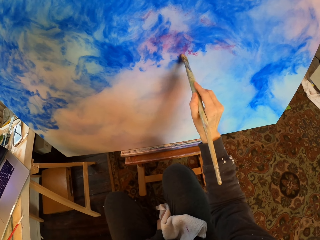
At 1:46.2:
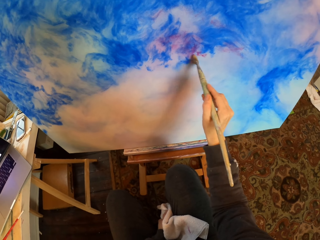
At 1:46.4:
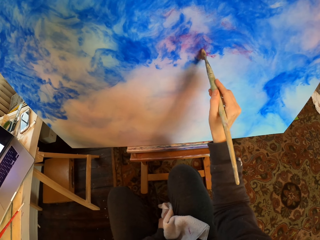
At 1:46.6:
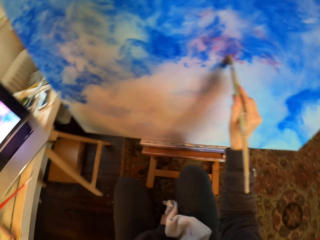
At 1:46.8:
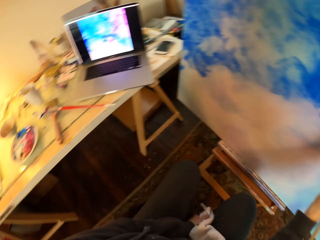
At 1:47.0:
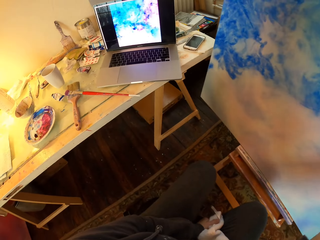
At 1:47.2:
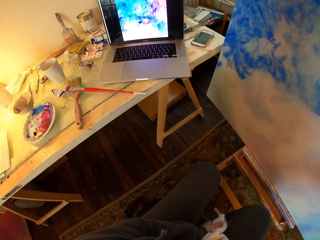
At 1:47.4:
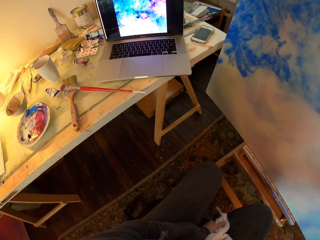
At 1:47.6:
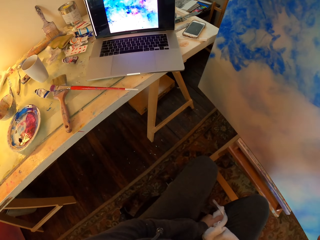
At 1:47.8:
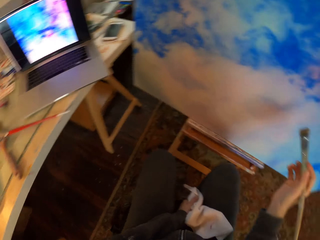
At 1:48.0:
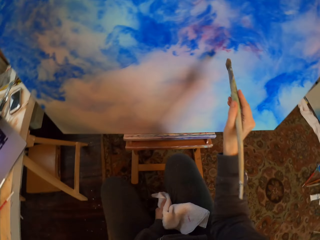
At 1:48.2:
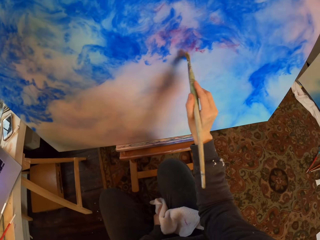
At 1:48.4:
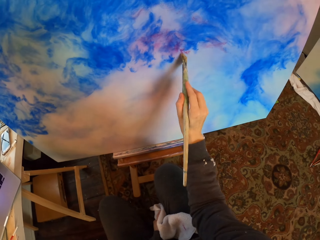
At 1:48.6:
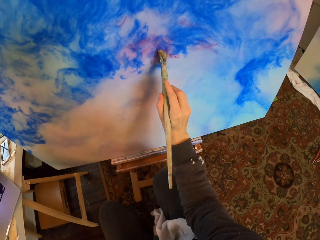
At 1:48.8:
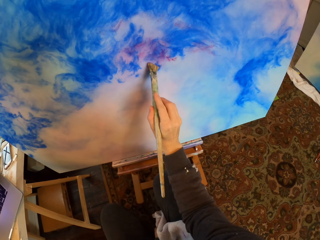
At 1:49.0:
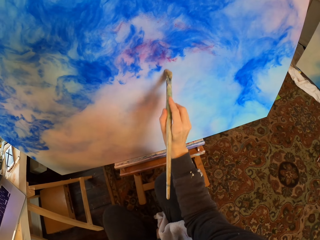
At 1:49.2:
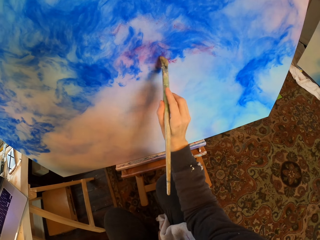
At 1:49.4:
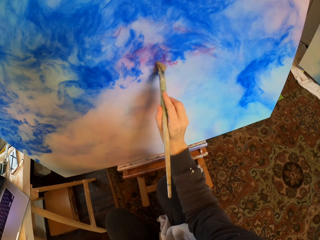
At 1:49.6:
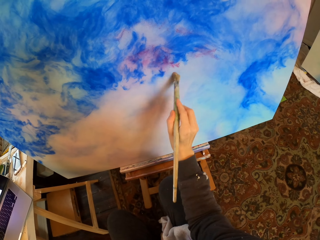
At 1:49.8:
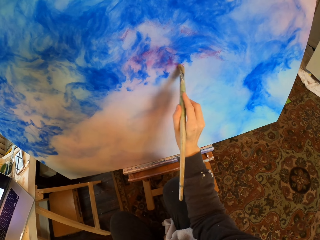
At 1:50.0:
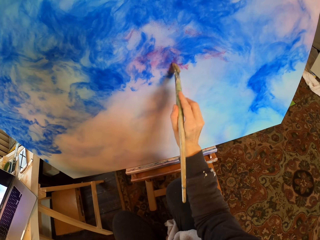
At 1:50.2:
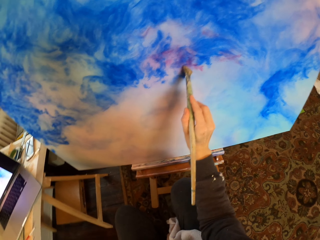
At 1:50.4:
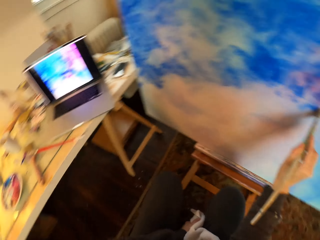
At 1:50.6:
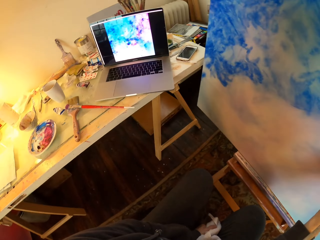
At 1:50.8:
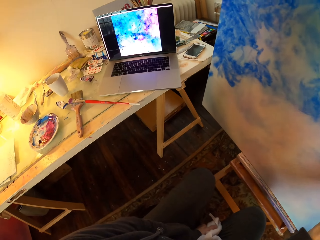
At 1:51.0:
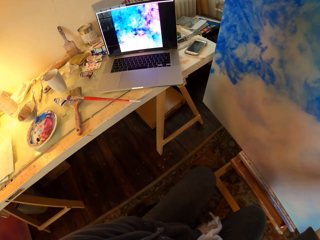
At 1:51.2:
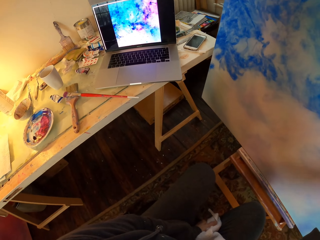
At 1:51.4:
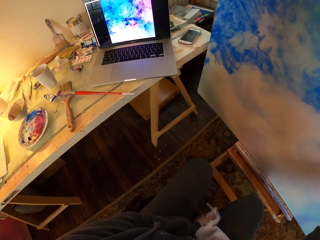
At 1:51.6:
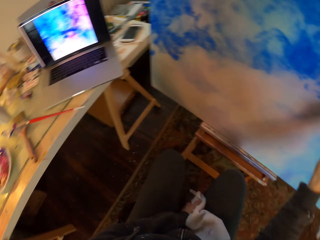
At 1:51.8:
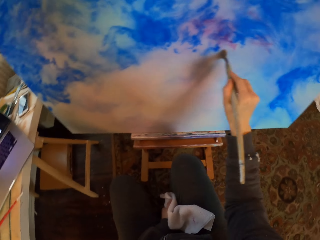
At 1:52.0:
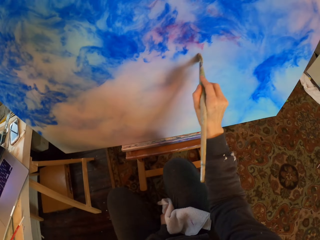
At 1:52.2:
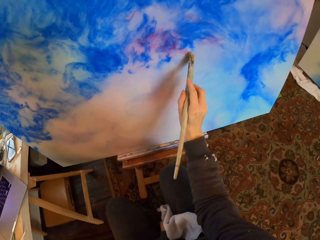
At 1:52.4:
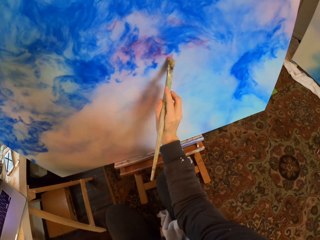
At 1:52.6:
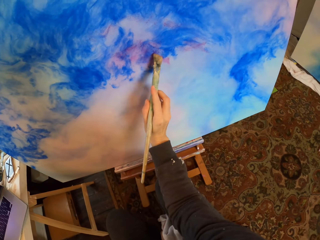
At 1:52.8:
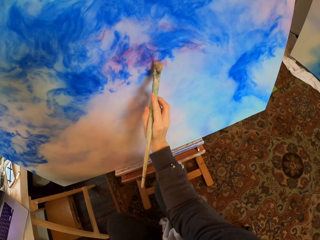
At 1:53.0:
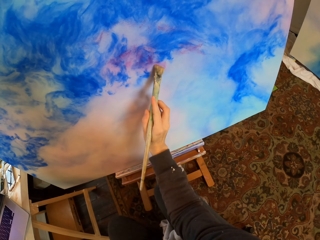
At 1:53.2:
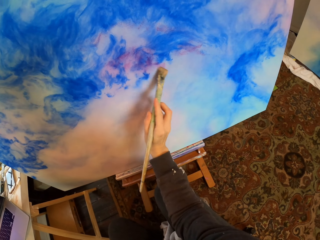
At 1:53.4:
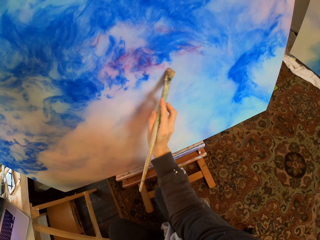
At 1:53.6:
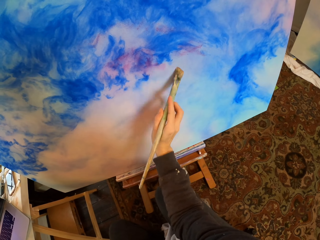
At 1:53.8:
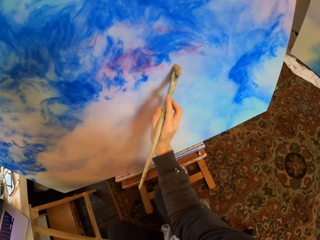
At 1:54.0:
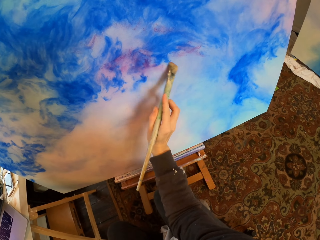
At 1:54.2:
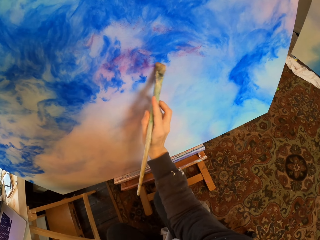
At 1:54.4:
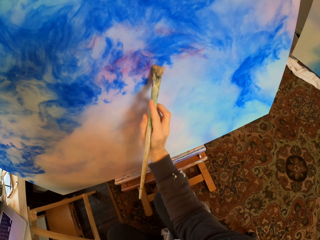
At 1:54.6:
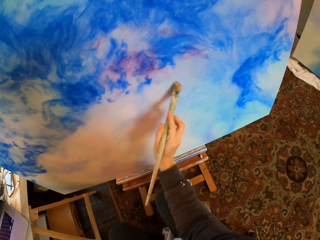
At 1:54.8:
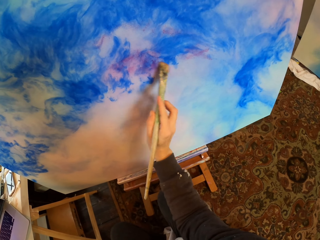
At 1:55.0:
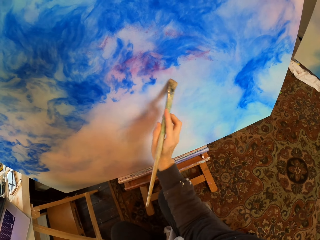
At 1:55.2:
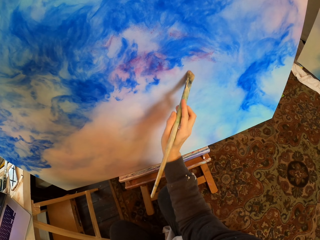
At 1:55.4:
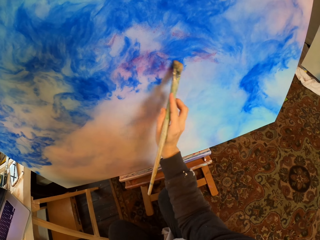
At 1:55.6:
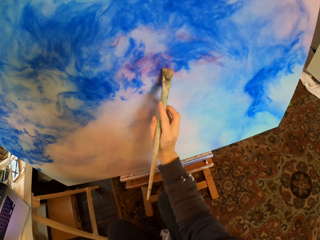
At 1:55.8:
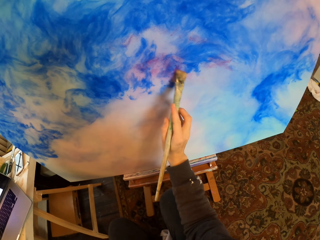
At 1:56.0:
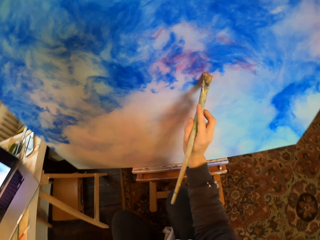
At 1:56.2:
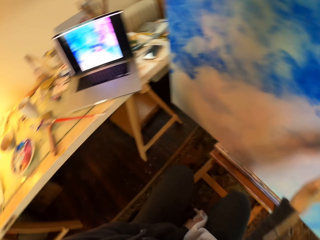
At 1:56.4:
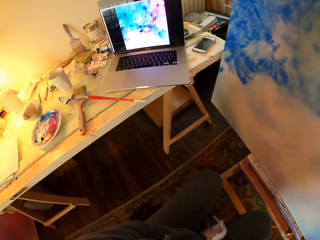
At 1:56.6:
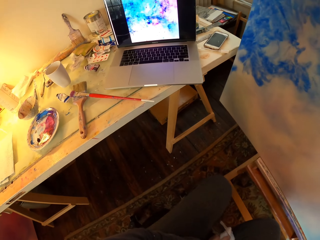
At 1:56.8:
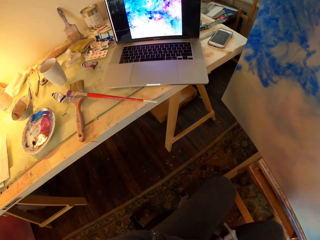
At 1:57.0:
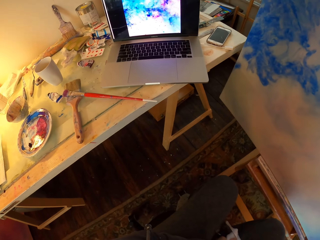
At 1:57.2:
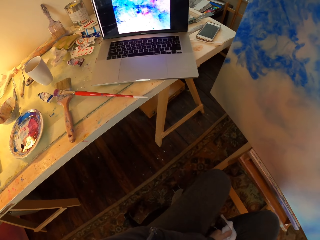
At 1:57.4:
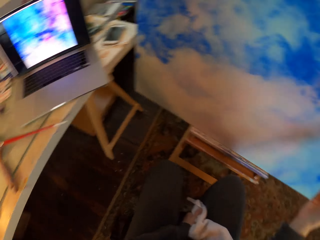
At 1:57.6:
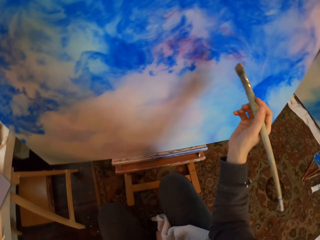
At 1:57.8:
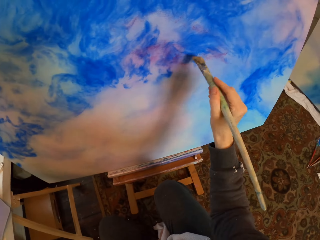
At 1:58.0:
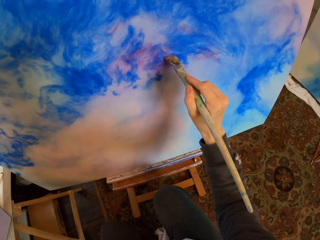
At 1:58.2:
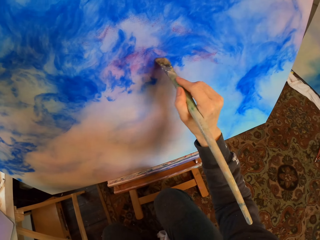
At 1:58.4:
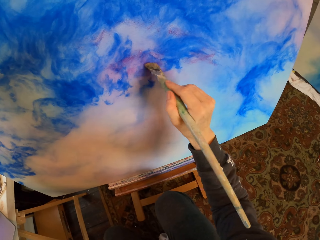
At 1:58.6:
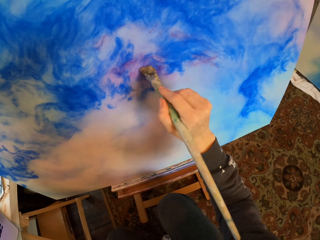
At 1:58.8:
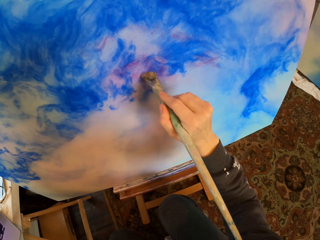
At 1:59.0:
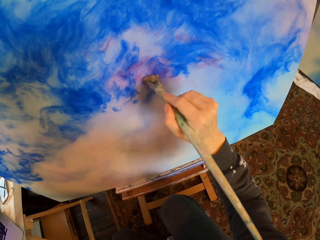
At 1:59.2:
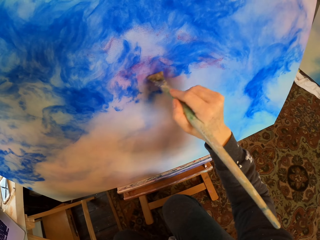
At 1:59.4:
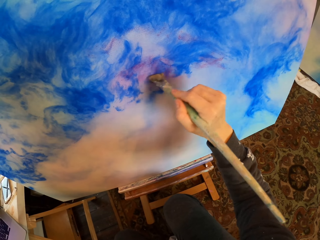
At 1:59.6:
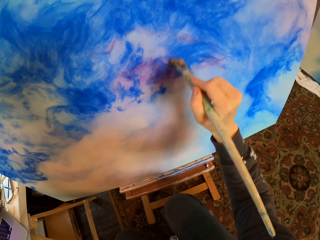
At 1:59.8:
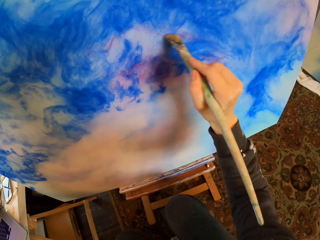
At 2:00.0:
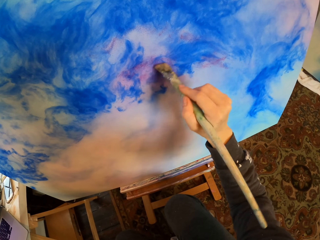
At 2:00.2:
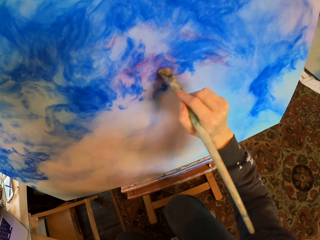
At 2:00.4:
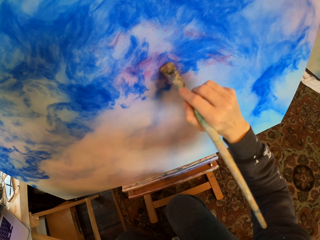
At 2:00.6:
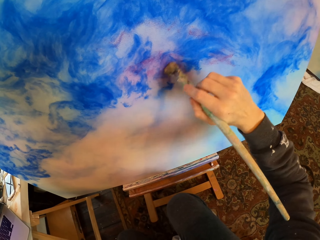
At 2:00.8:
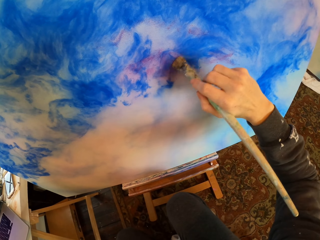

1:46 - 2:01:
The camera wearer looks at the laptop. They look at the portrait. They draw on the board. They look at the laptop. They look at the portrait. They look at the painting in the laptop. They look at the portrait. They draw on the board.

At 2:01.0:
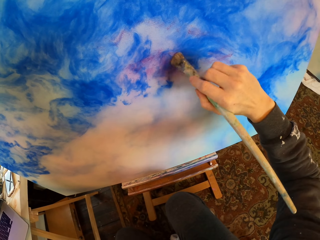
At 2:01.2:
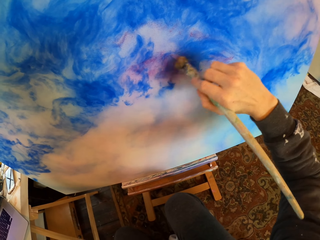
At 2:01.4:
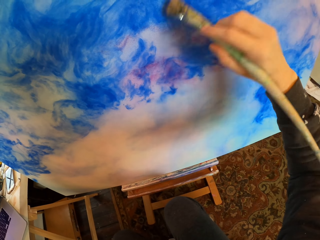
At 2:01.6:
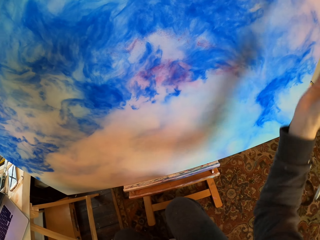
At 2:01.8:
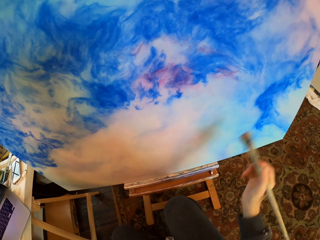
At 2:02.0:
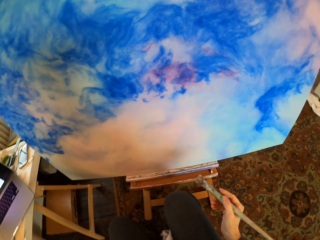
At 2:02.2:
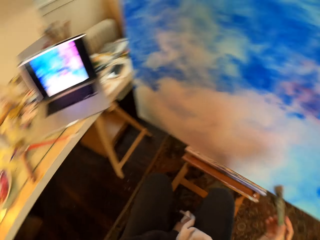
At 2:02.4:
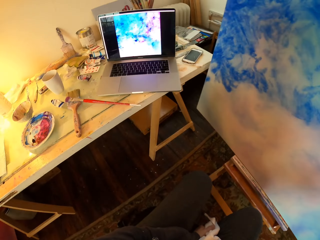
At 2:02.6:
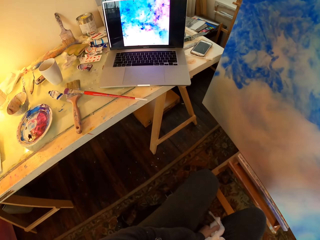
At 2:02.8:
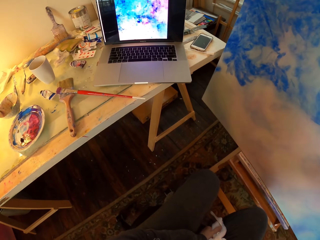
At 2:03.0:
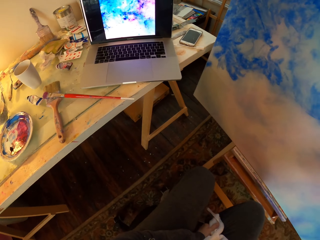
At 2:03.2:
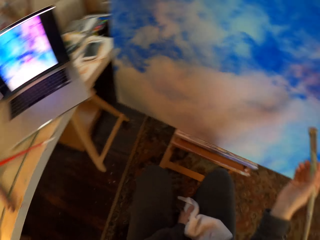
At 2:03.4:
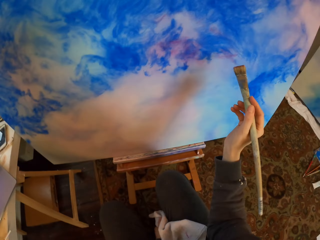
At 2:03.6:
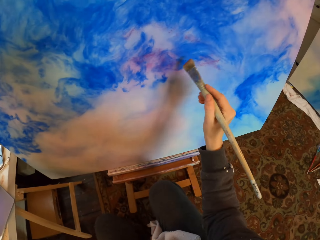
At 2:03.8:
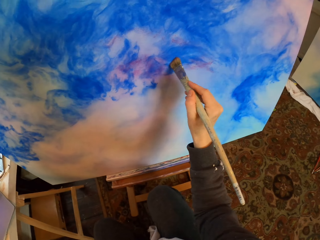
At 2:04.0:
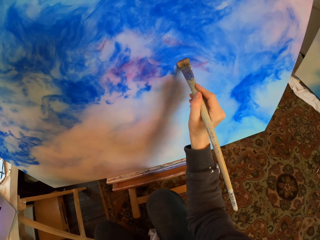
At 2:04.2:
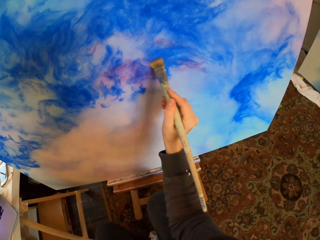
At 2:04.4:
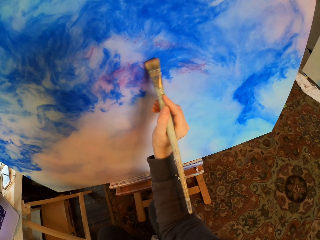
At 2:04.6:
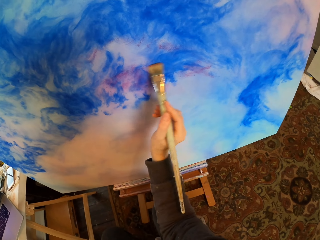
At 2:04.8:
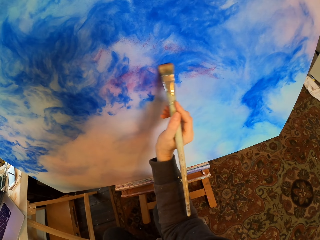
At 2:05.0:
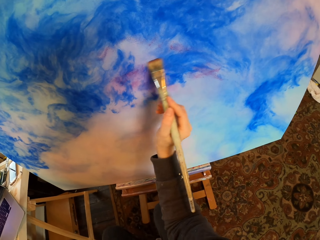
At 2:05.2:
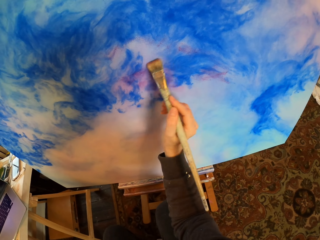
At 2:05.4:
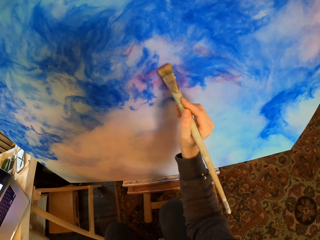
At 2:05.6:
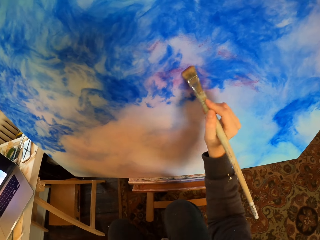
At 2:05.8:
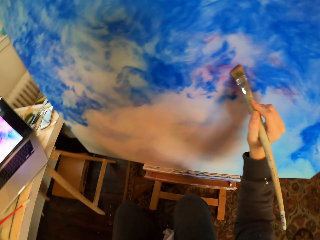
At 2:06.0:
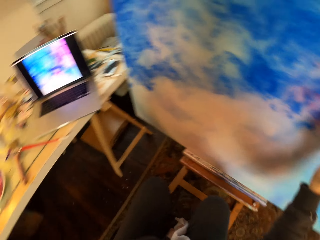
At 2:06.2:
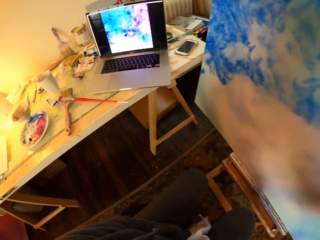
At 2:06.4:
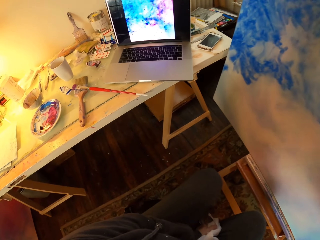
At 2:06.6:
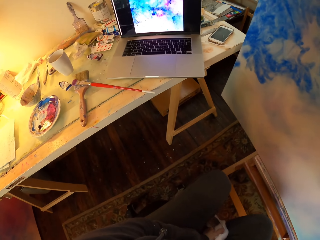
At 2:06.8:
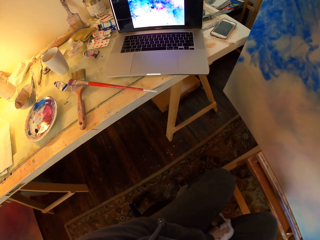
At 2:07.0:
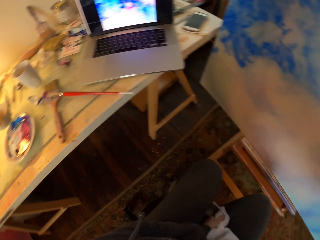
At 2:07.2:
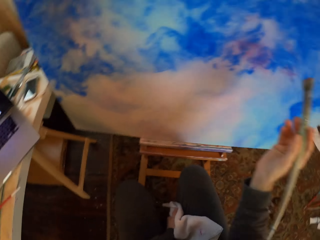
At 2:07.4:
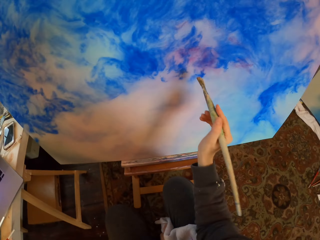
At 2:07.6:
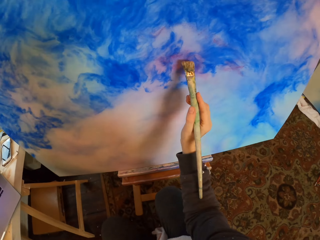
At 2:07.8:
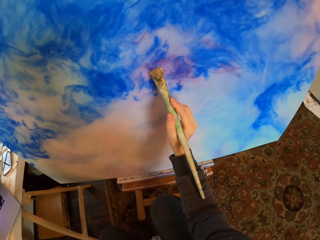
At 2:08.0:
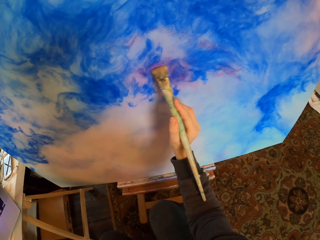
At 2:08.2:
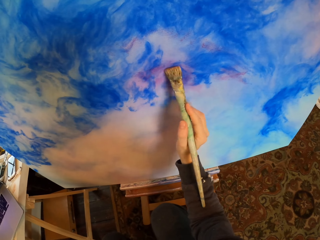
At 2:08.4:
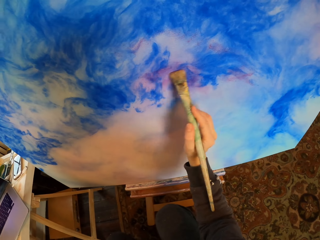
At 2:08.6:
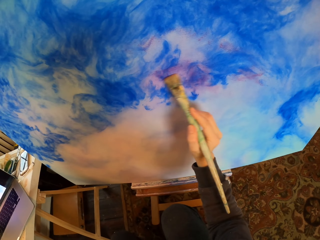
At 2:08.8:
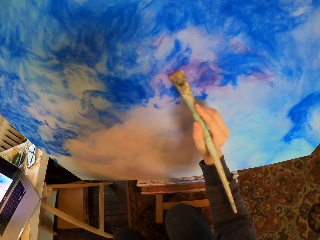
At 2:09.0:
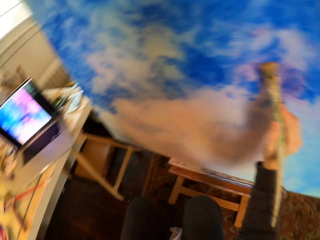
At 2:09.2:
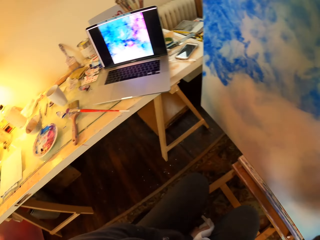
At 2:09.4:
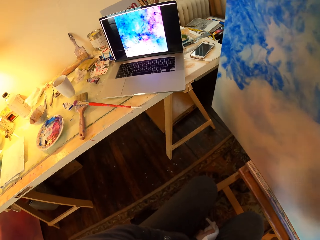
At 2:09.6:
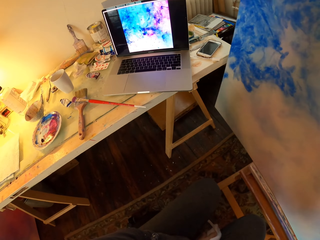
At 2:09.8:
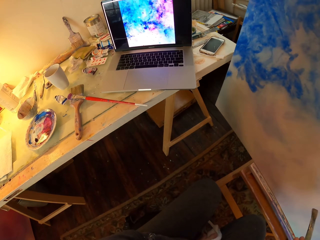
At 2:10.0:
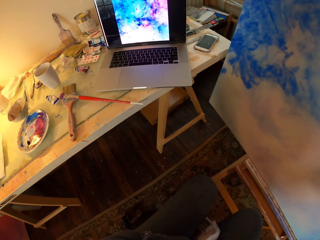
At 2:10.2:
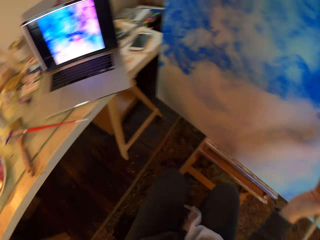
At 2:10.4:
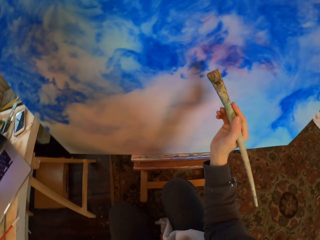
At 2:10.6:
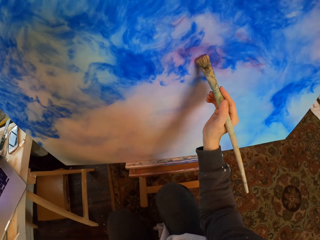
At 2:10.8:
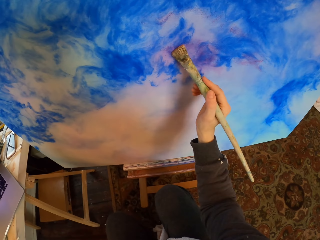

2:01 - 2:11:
The camera wearer looks at the painting in the laptop. They look at the portrait. They draw on the board. They look at the painting in the laptop. They look at the portrait. They draw on the board. They look at the painting in the laptop. They look at the portrait. They paint.
